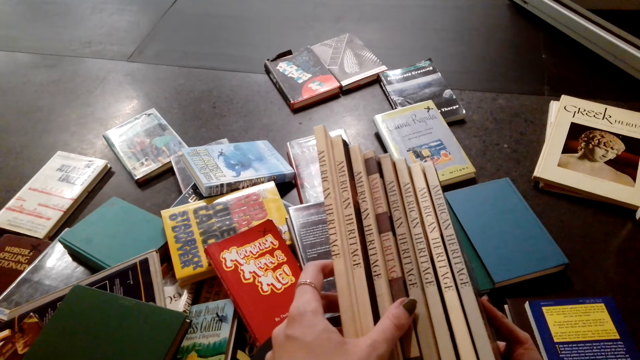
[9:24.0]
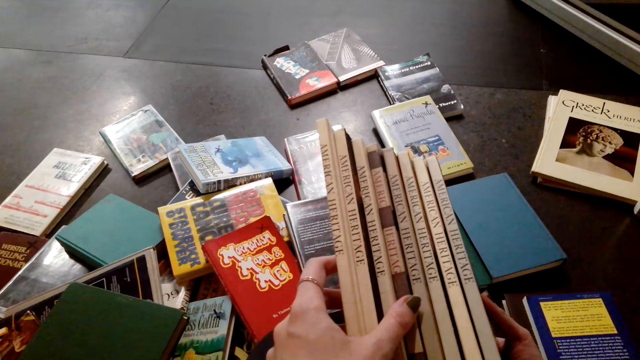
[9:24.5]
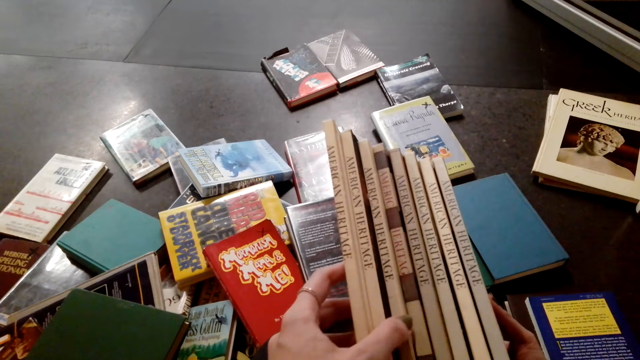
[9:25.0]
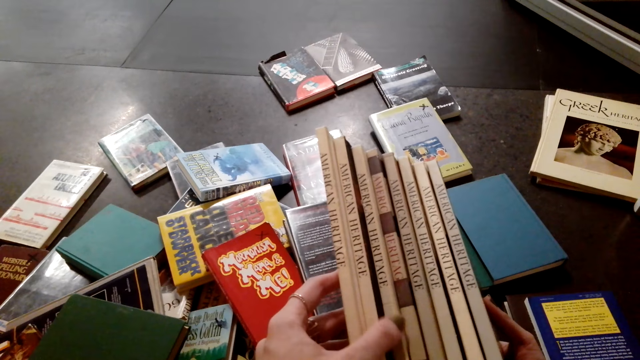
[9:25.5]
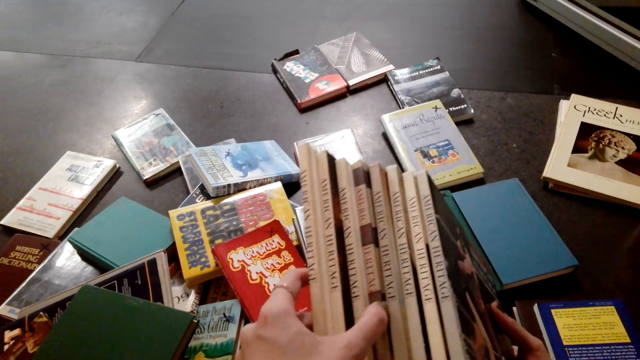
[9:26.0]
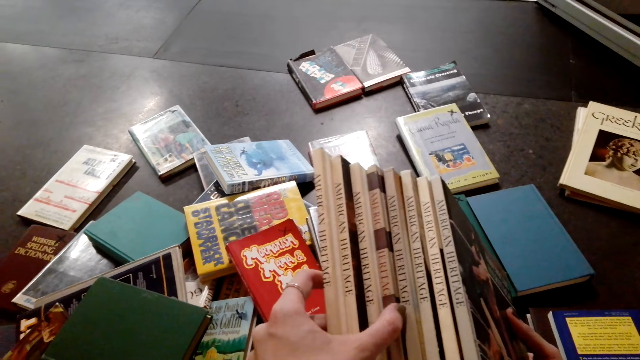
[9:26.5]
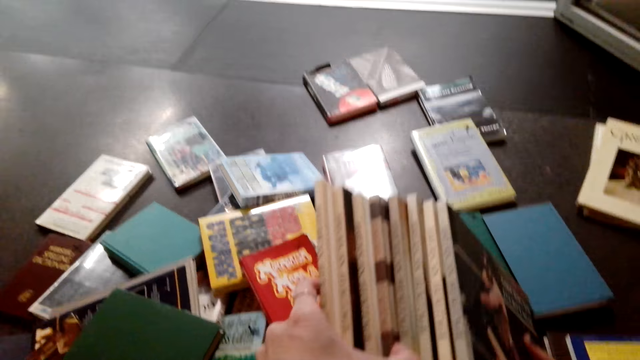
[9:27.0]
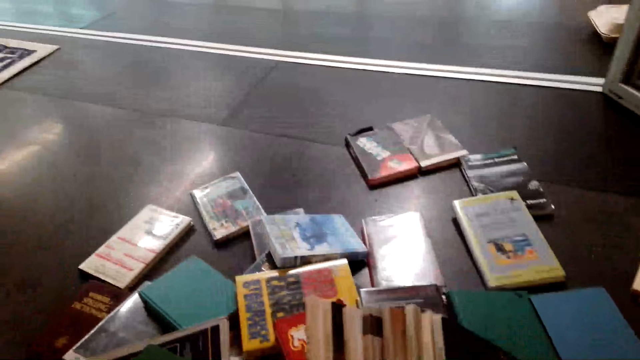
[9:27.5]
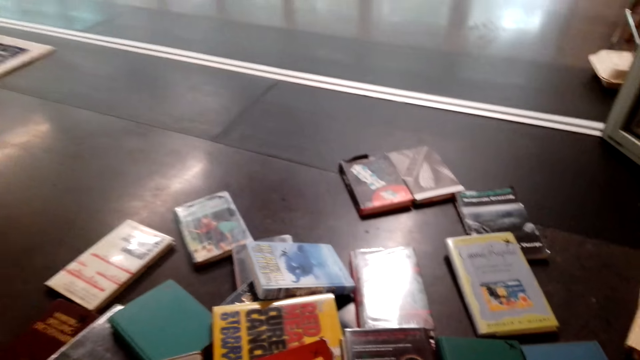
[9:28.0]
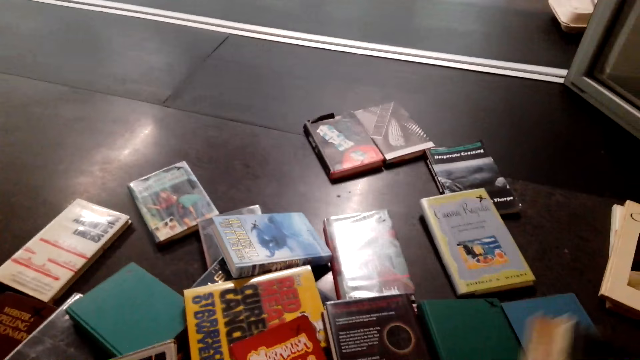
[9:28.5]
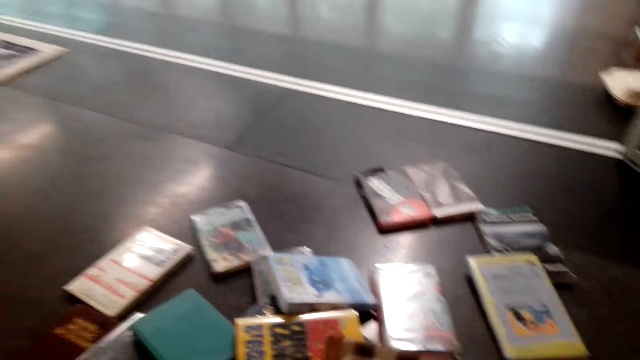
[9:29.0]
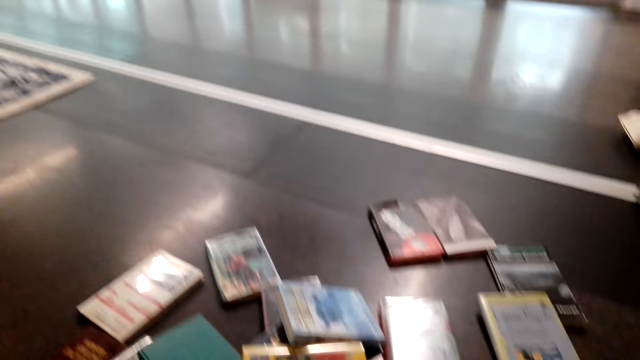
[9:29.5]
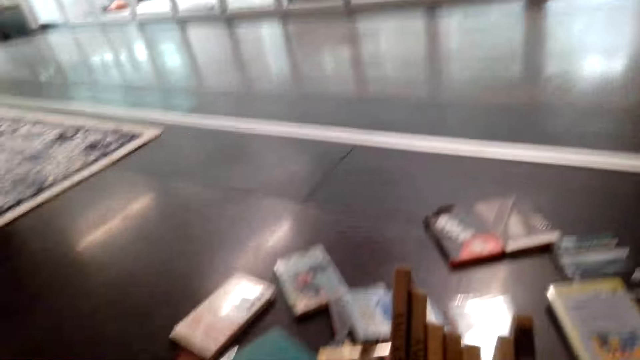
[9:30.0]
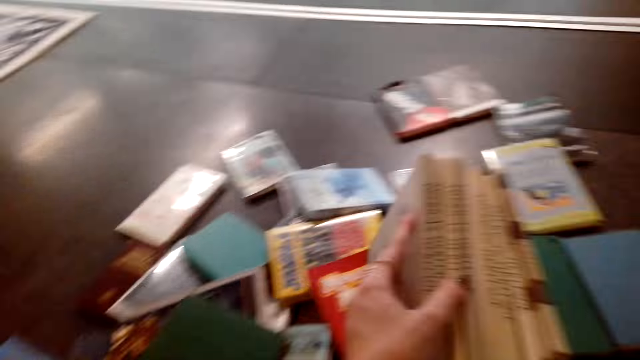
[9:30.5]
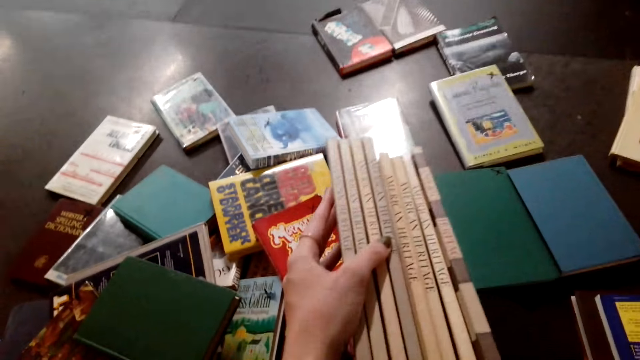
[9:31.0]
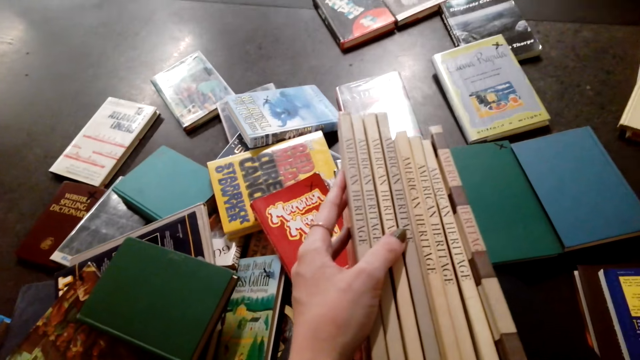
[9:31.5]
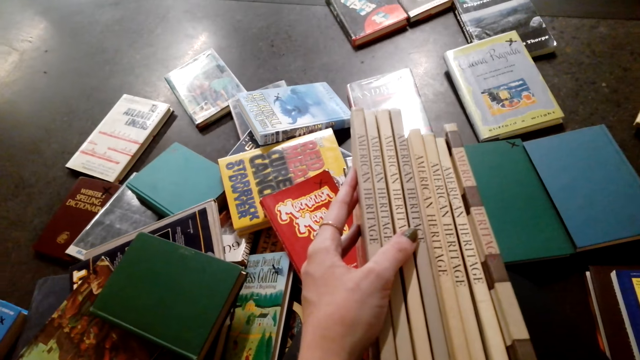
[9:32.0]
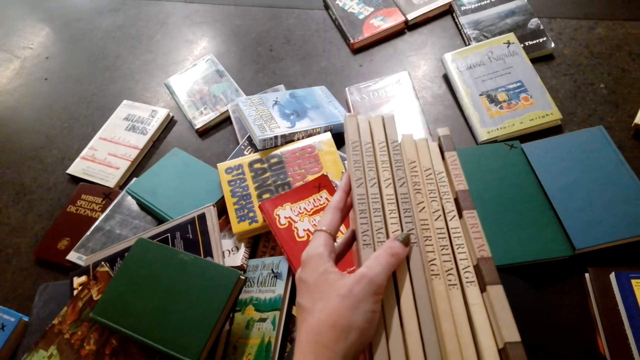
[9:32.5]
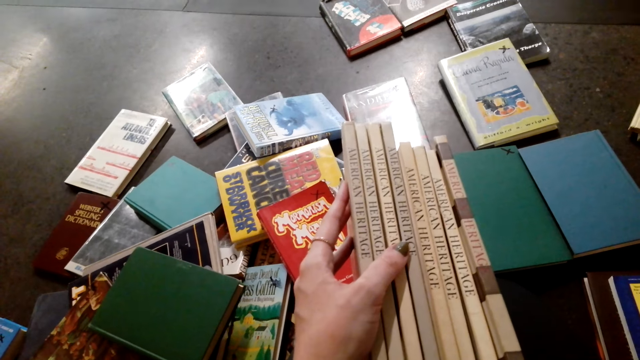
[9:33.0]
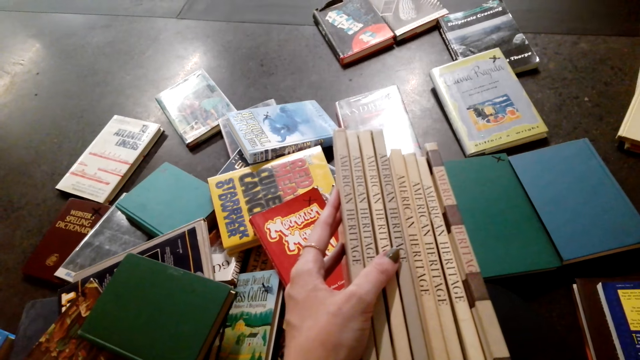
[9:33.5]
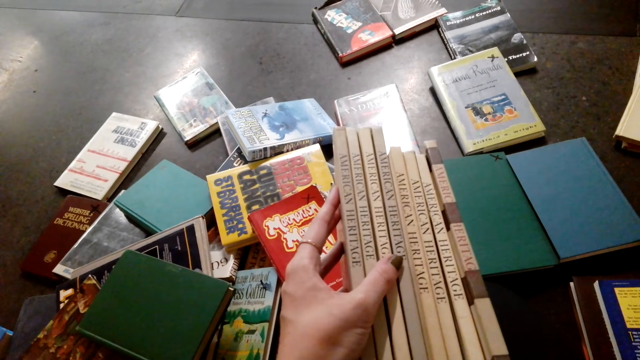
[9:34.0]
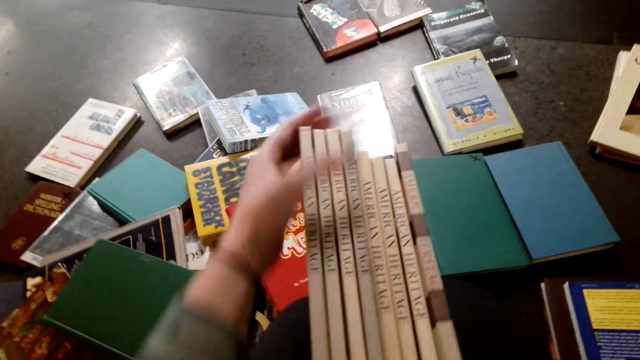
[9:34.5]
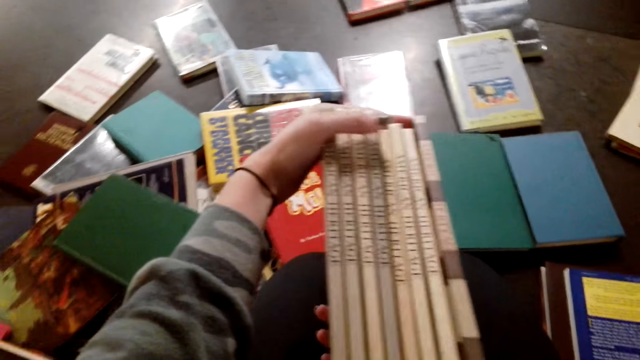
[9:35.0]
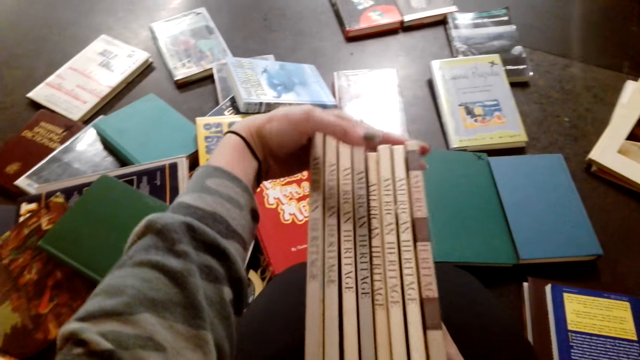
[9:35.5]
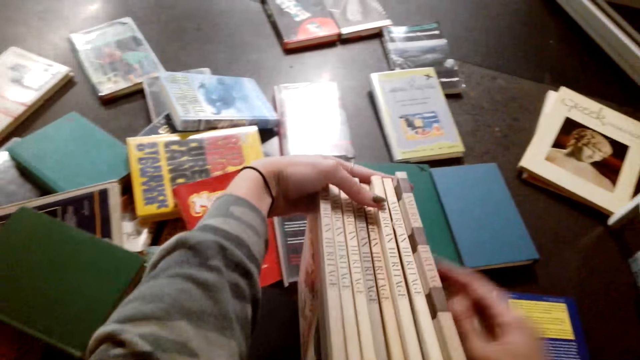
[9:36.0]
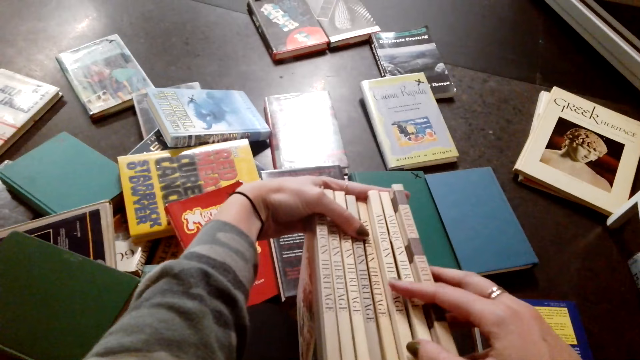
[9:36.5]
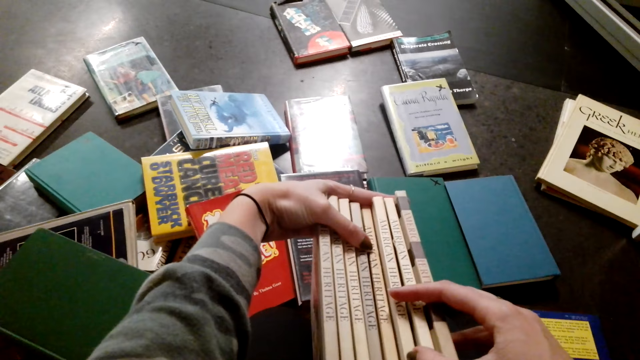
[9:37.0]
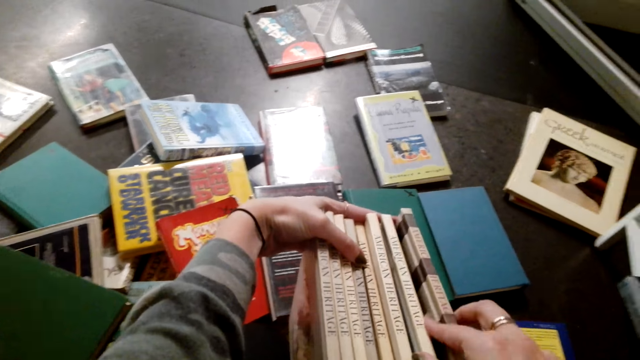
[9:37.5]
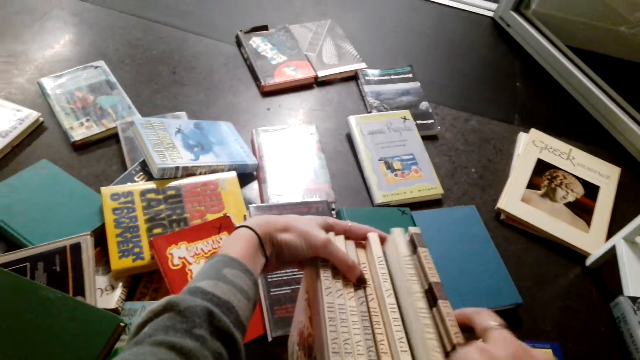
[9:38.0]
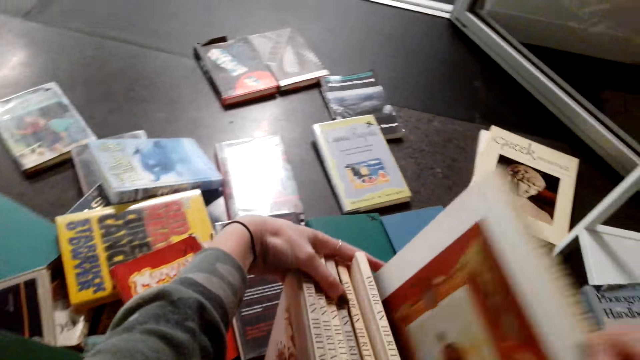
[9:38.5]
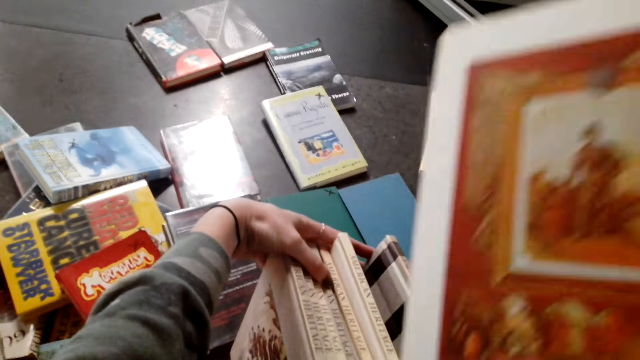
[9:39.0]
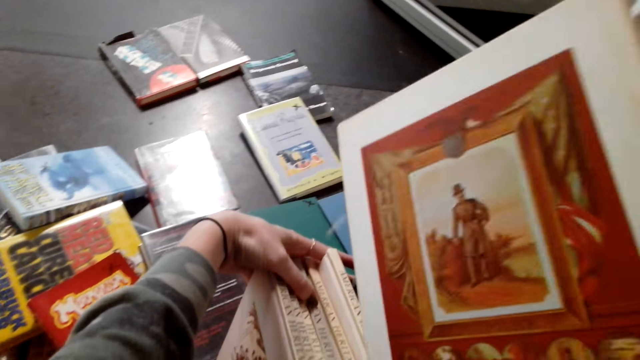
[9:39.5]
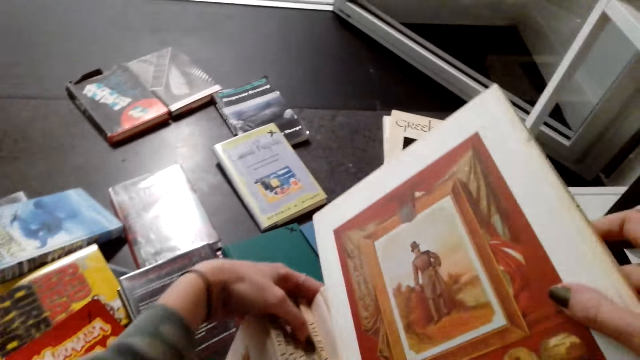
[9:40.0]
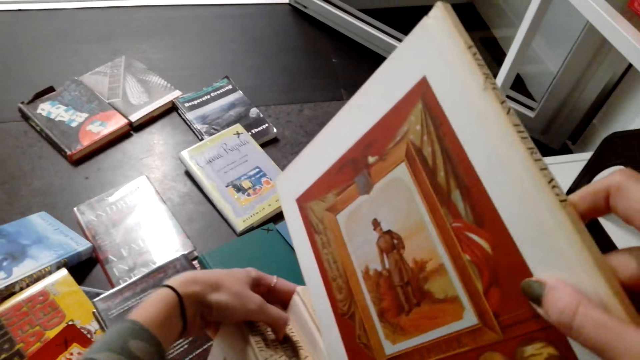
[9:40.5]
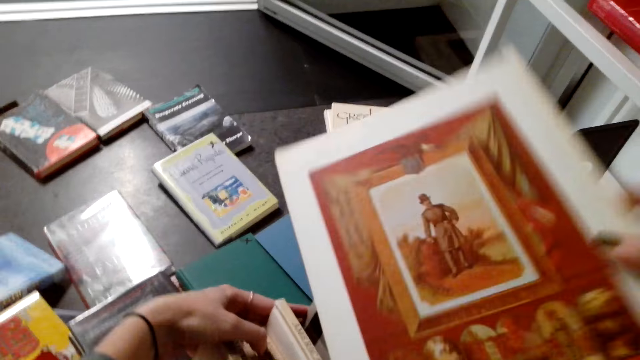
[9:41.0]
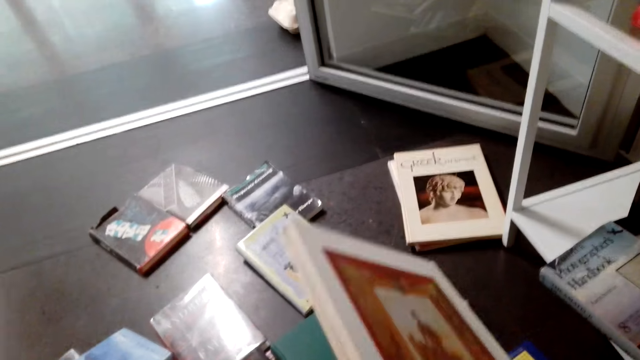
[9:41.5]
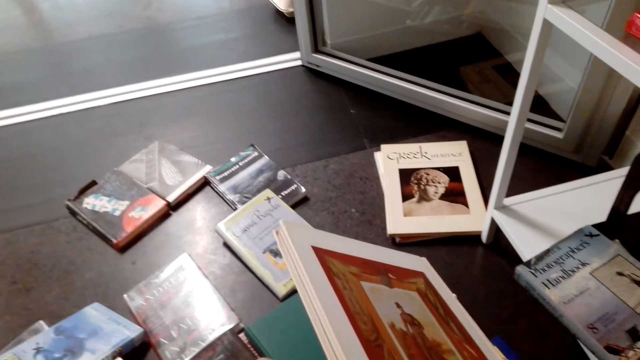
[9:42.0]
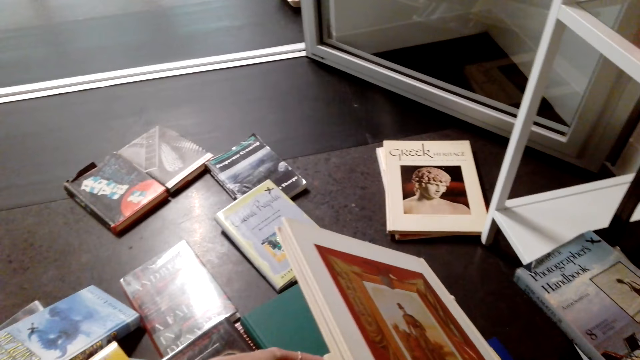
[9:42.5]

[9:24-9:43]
The camera wearer arranges the books.

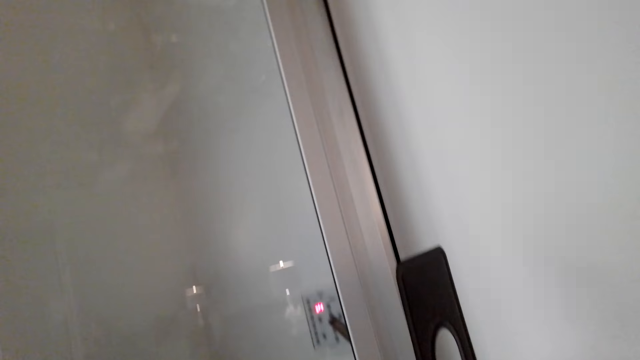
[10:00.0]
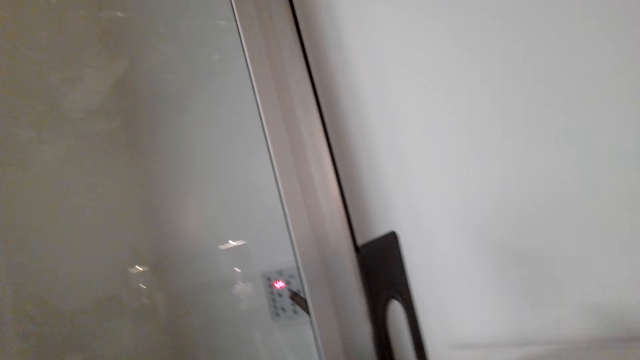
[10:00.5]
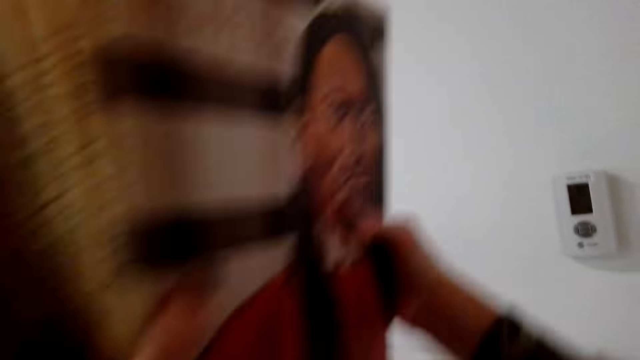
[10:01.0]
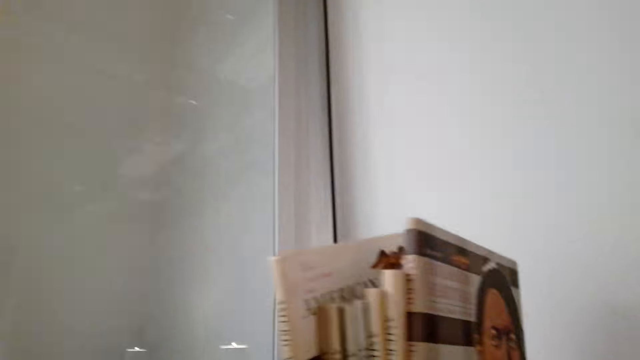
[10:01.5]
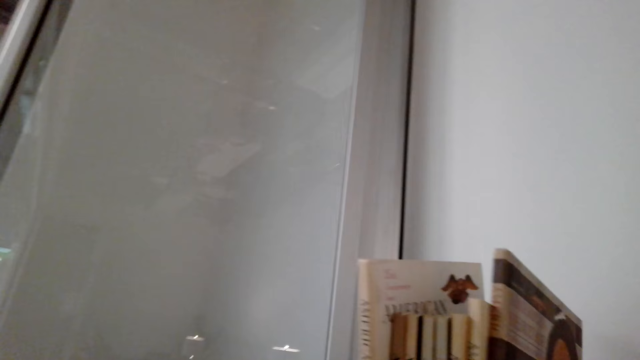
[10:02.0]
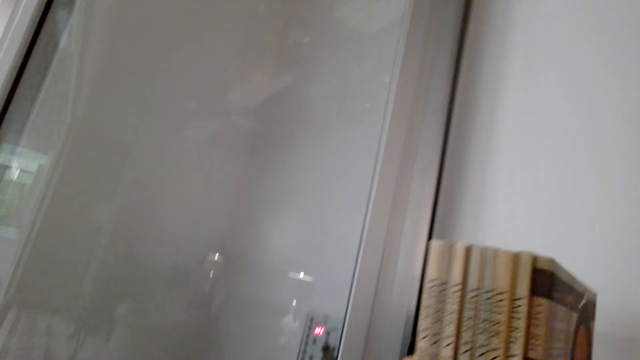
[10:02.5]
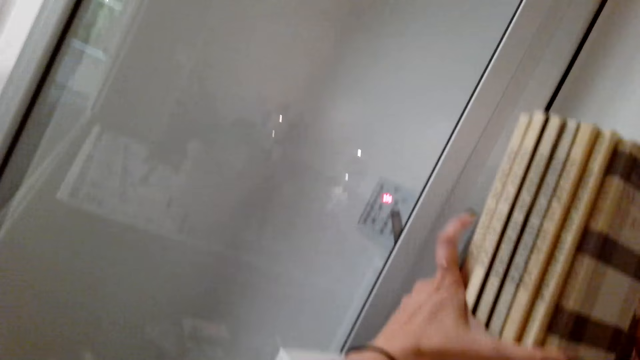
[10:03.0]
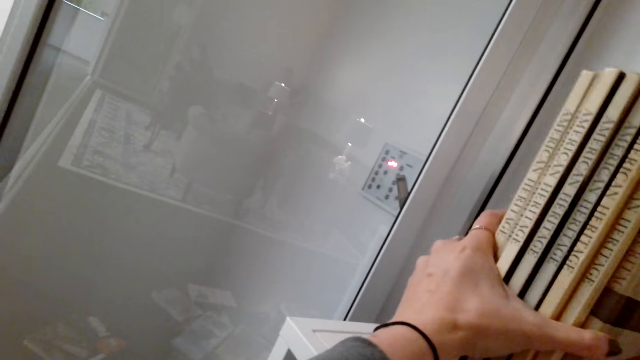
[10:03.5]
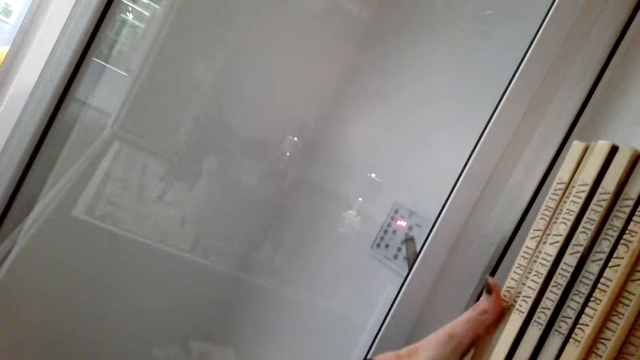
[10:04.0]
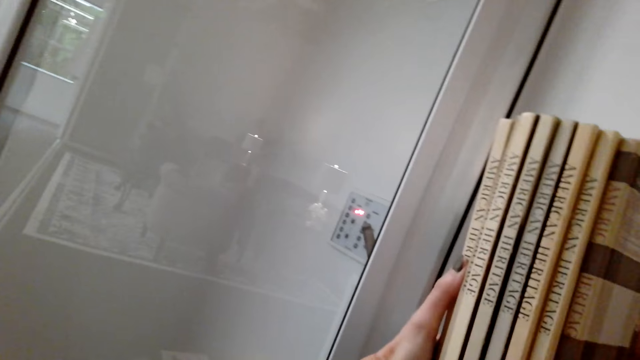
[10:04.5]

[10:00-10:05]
The camera wearer places the books on the shelf.
